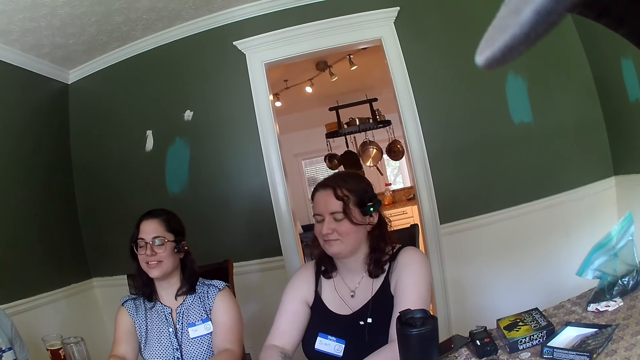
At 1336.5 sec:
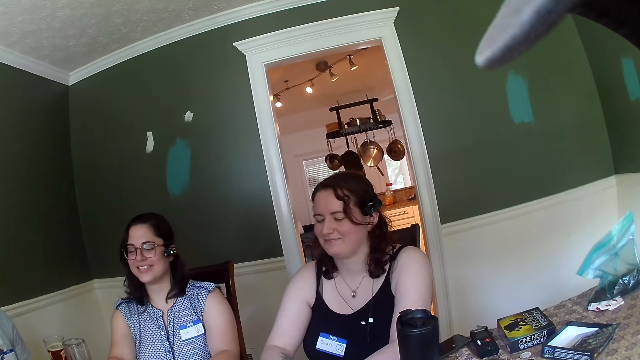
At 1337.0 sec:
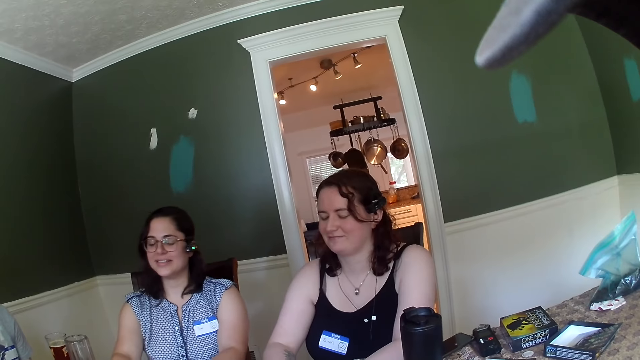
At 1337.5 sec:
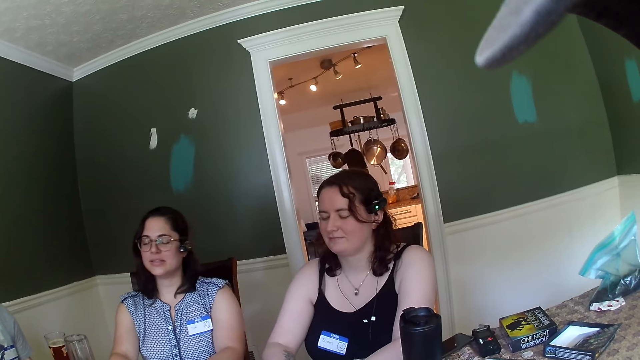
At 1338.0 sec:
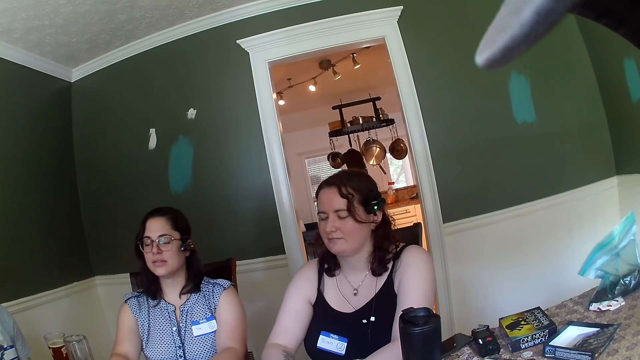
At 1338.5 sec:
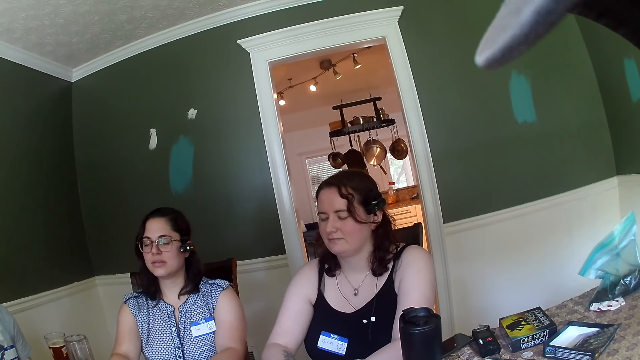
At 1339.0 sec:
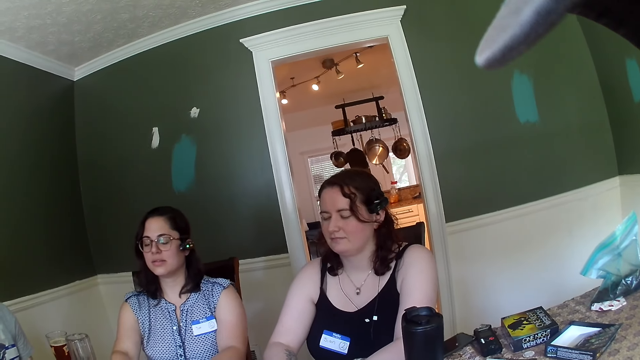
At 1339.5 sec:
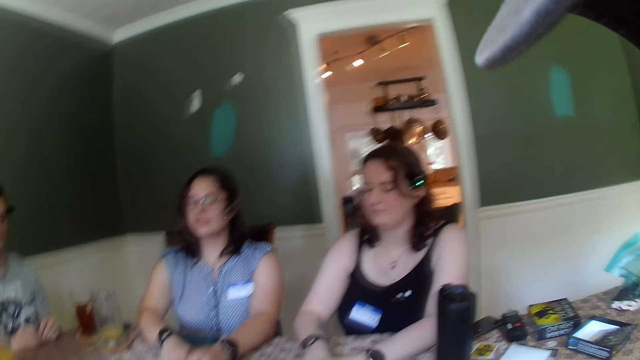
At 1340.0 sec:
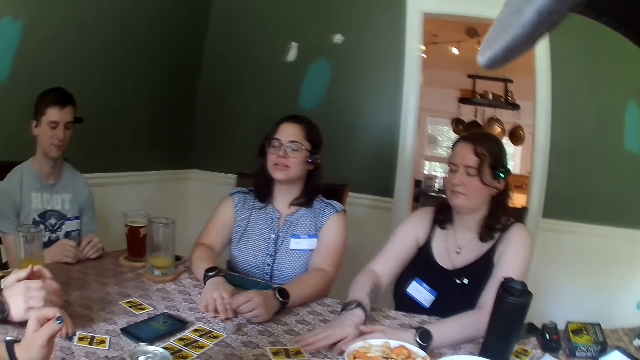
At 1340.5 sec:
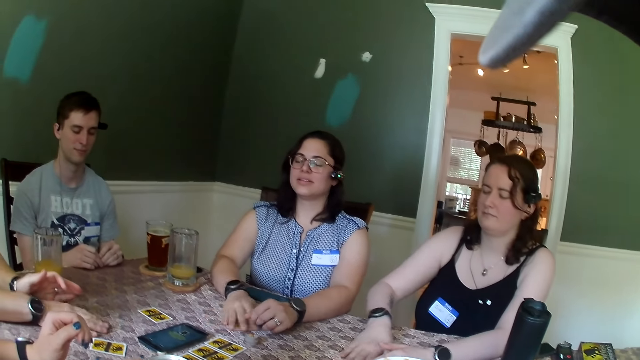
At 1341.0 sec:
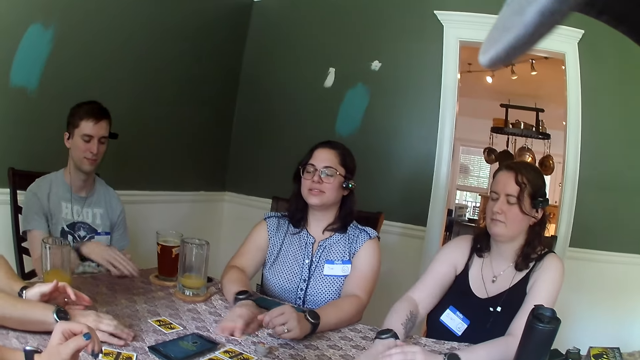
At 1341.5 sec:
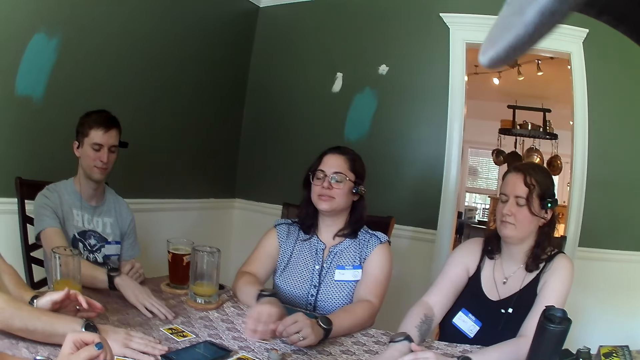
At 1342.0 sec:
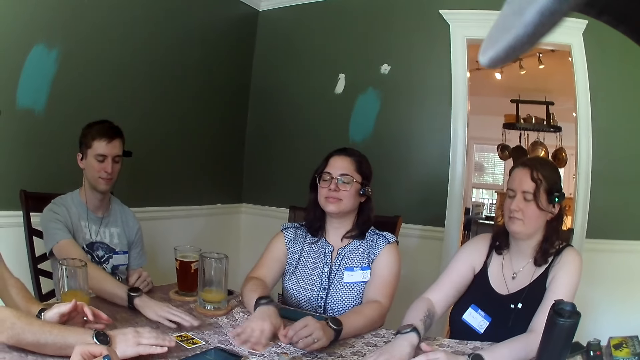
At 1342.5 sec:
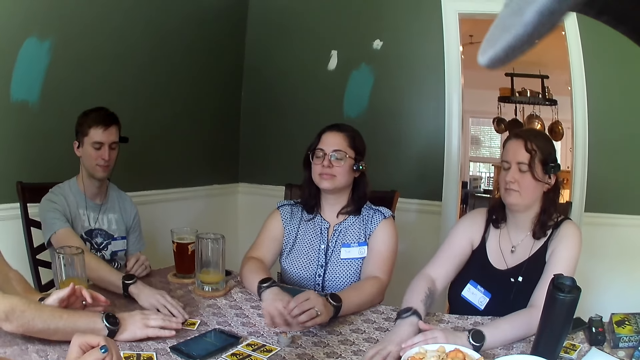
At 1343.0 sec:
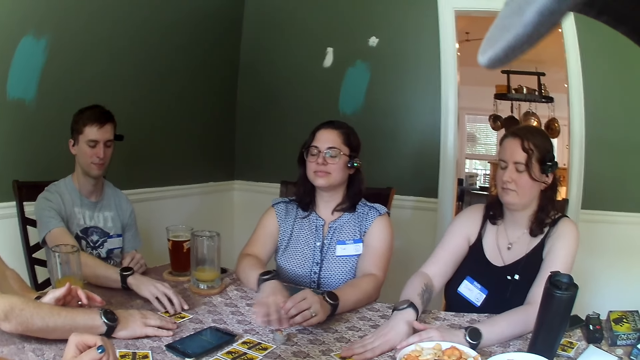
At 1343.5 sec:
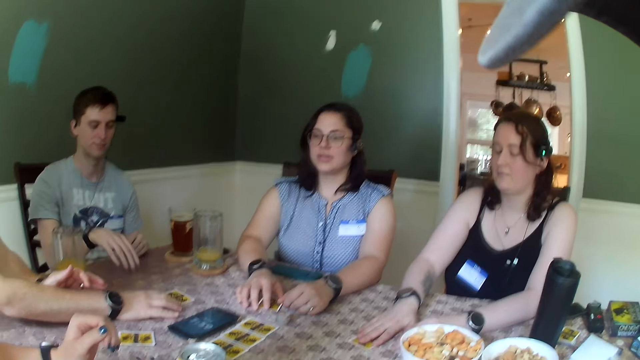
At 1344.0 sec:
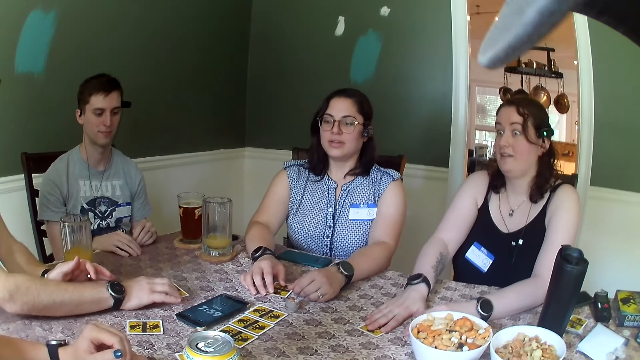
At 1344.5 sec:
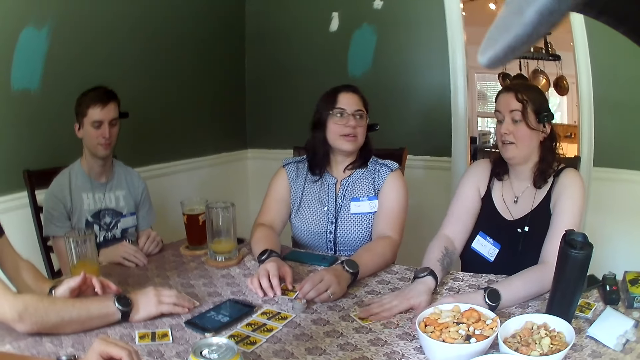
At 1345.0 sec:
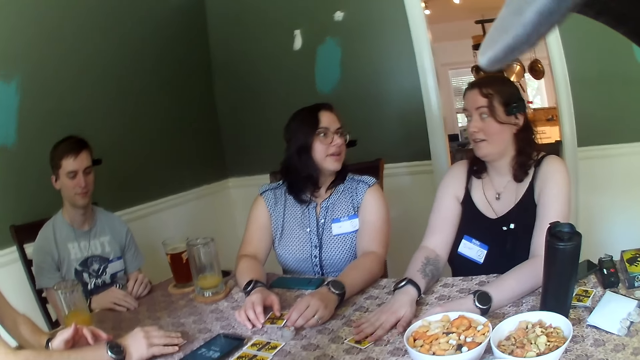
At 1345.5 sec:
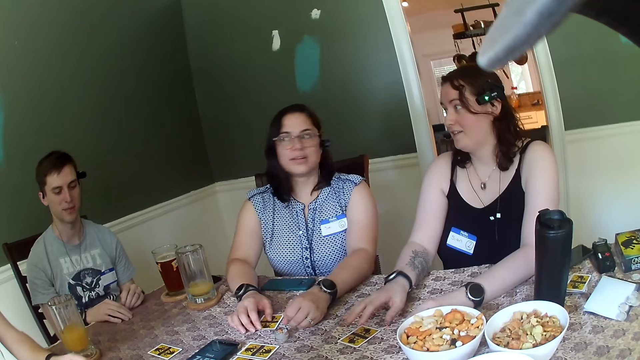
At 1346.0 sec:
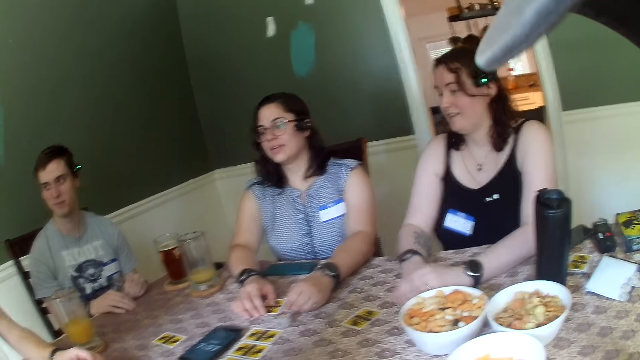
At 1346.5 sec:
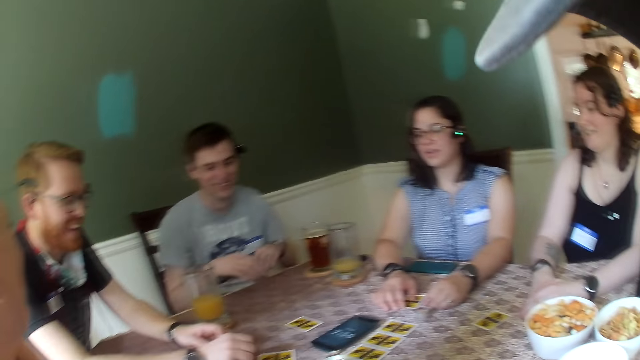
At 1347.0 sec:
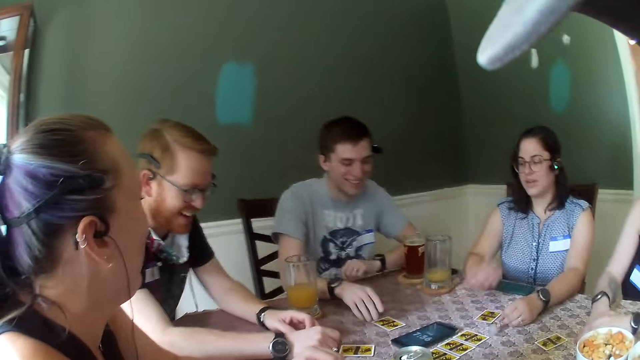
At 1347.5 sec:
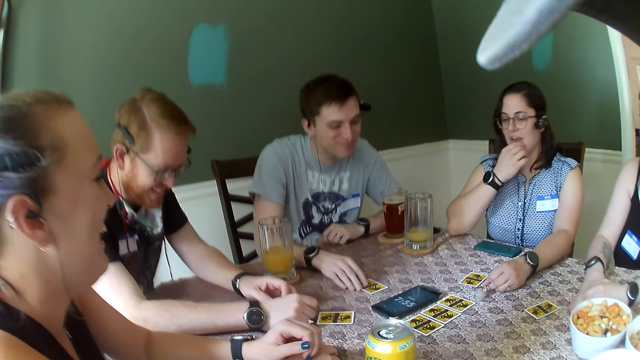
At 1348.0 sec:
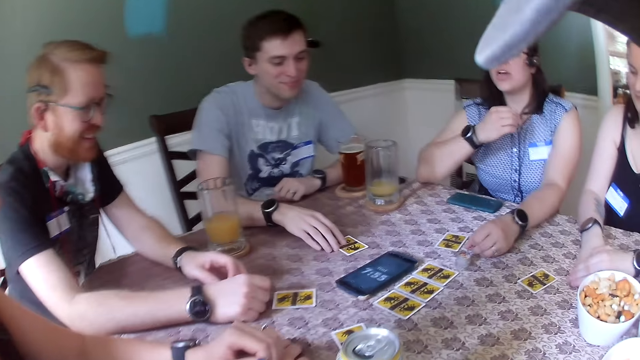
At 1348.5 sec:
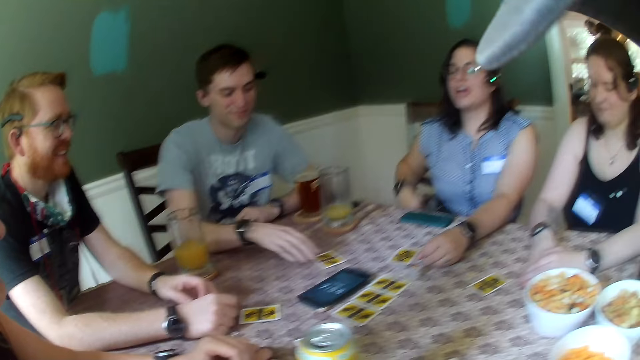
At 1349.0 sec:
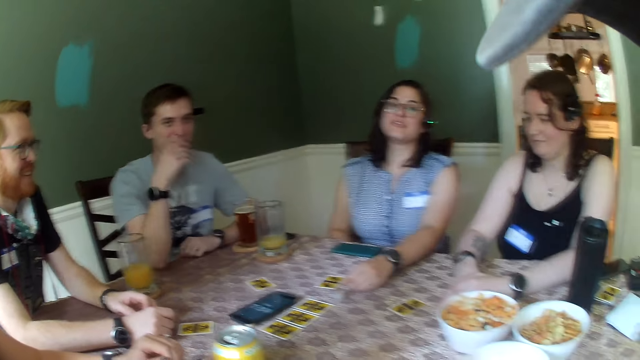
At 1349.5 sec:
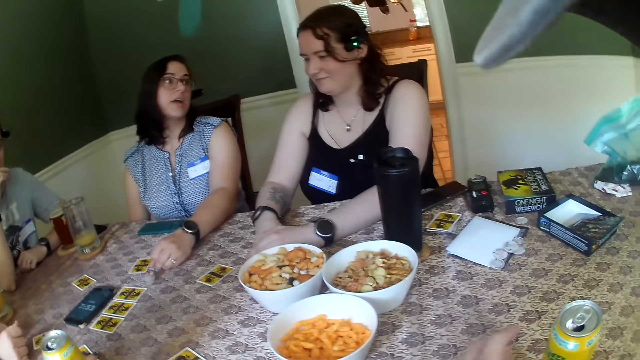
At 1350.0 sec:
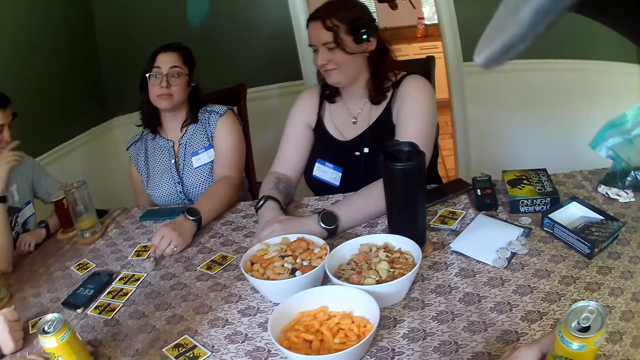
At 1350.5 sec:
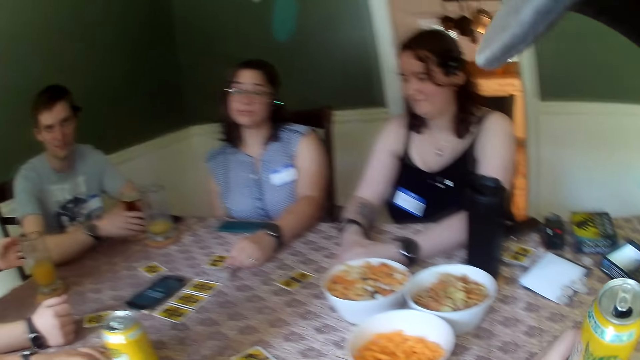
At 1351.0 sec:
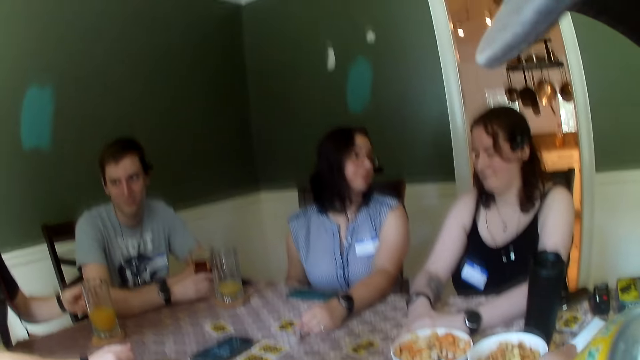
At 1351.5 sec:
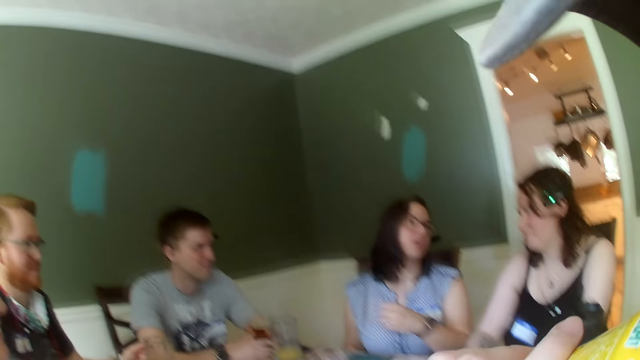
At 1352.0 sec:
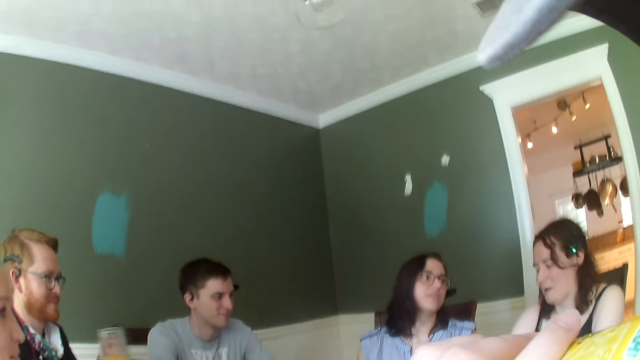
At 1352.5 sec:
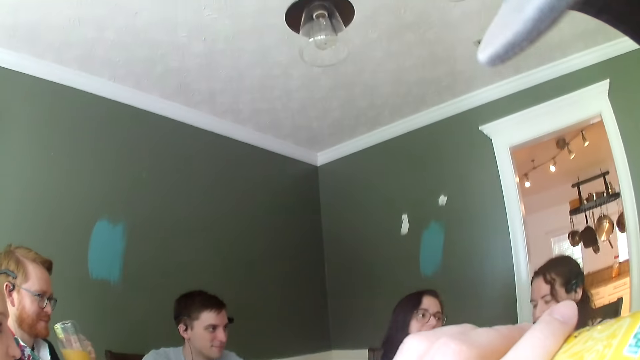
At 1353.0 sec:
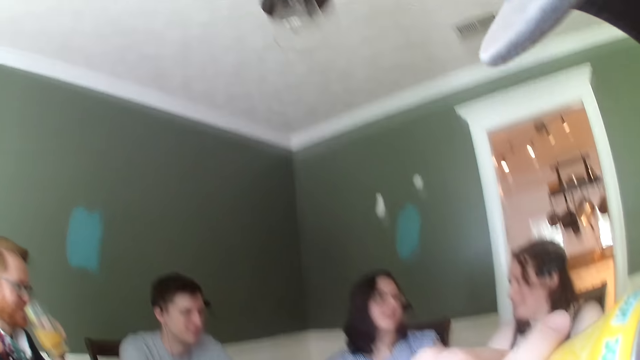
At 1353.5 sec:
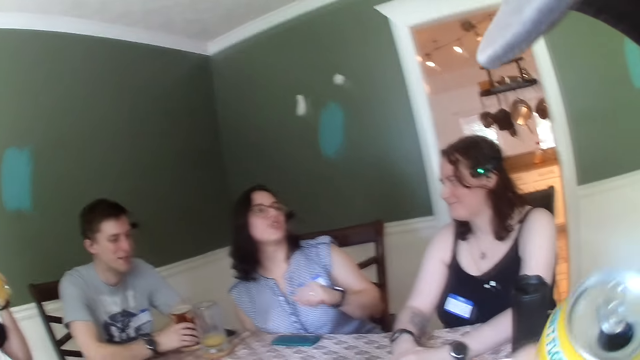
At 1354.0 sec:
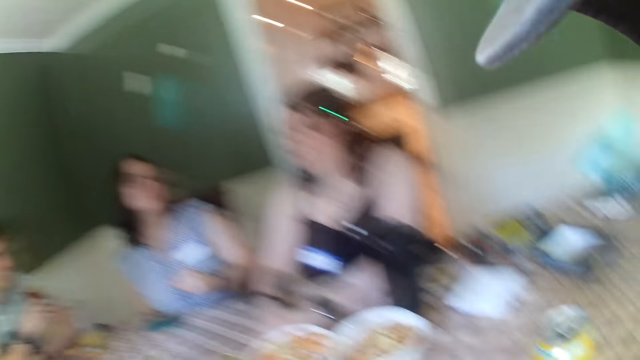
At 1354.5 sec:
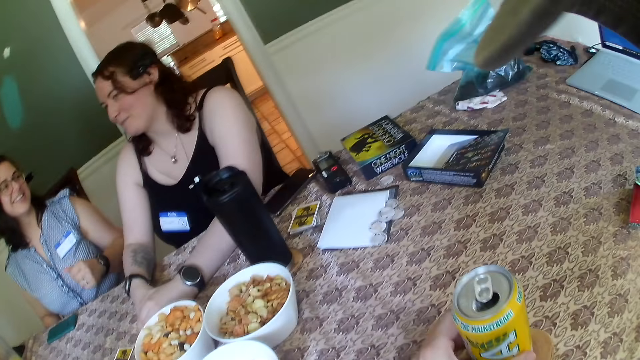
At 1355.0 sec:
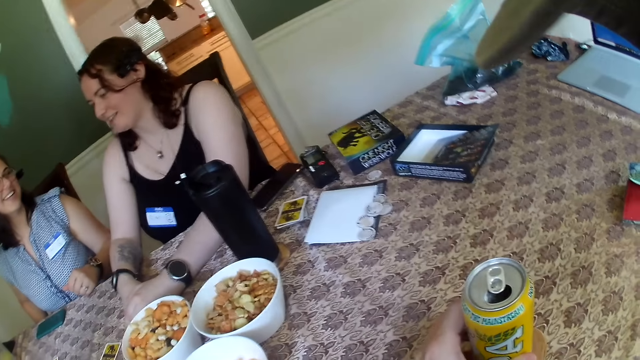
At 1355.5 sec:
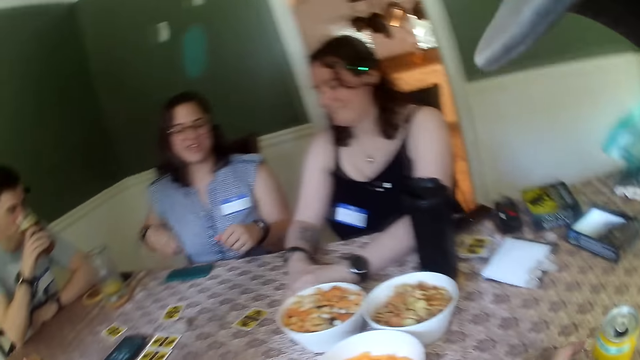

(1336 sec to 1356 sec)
A woman shakes the card on the table with her right hand. Another woman moves cards on the table. A man moves cards on the table with another man, the woman and two other women. Another man touches the card on the table with his right hand. Another man shakes the card on the table with his right hand. Another woman touches the card on the table with her right hand. She shakes the card on the table with her right hand. The camera wearer looks around the table. The man who touched the card moves the card on the table with his right hand. The woman who moved cards converses with the men and the women. The man who shook the card picks up a cup on the table with his left hand. He drinks juice from the cup. The camera wearer drinks something. The woman converses with the men and the women. The camera wearer places the can on the table. They look around the table.
